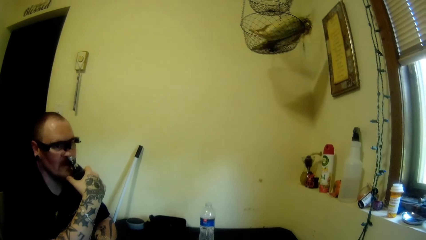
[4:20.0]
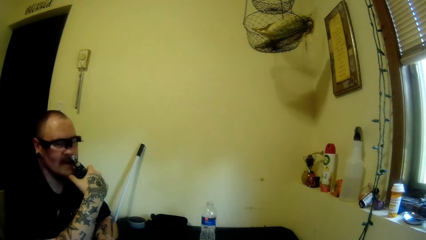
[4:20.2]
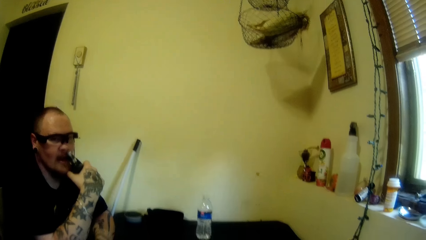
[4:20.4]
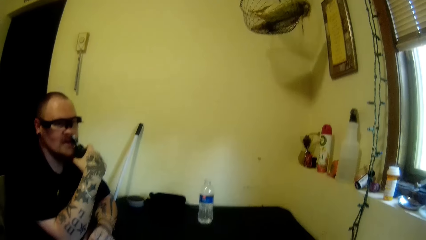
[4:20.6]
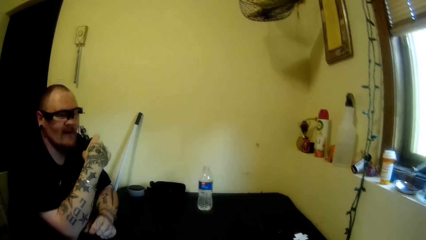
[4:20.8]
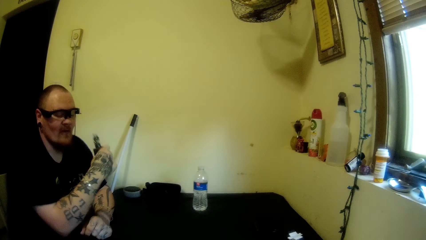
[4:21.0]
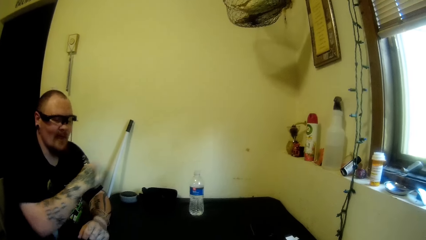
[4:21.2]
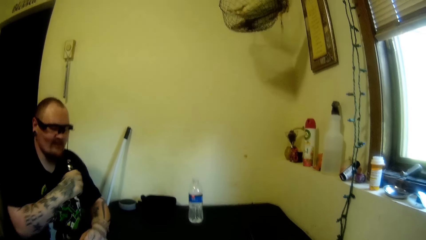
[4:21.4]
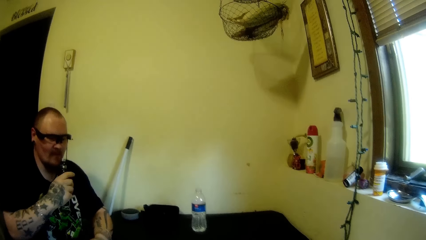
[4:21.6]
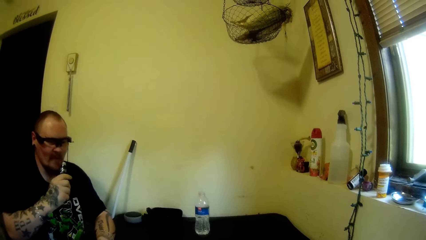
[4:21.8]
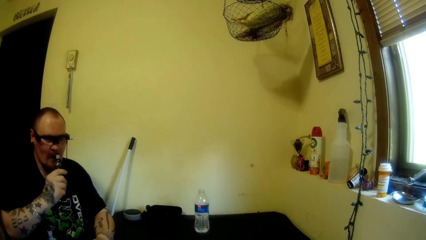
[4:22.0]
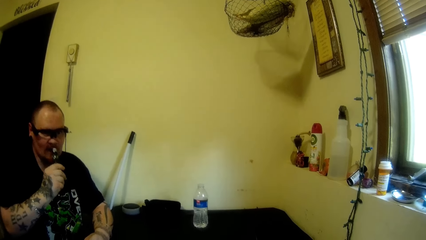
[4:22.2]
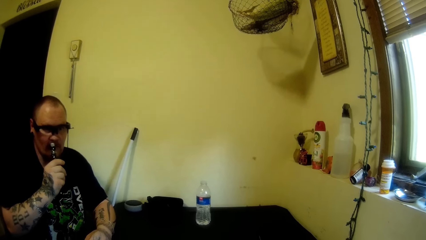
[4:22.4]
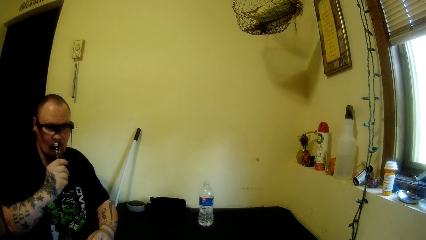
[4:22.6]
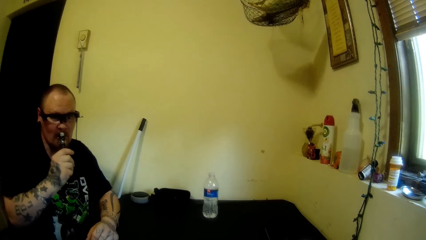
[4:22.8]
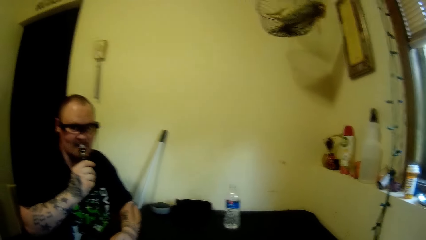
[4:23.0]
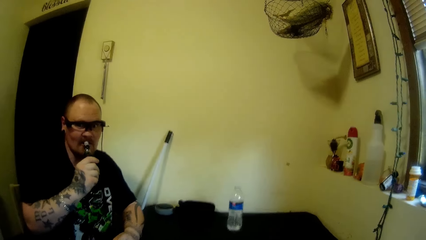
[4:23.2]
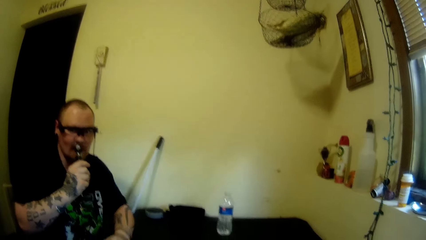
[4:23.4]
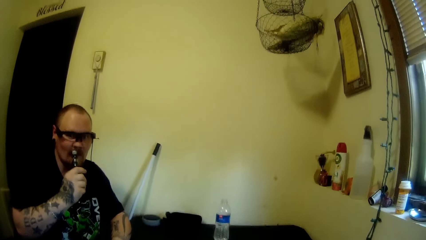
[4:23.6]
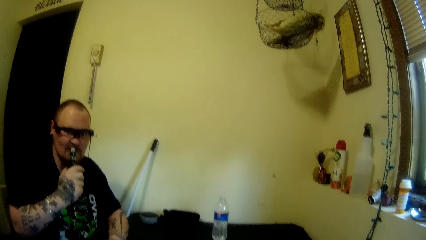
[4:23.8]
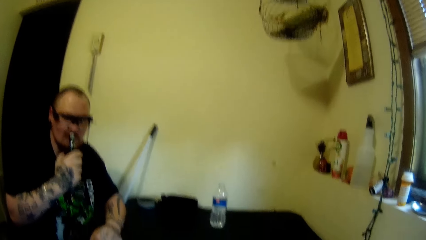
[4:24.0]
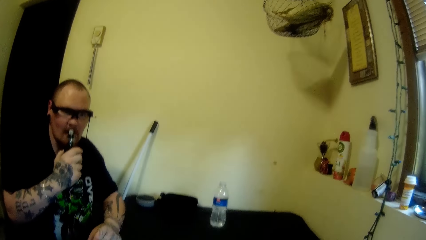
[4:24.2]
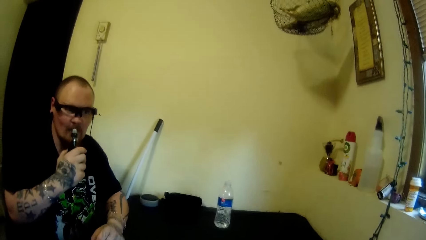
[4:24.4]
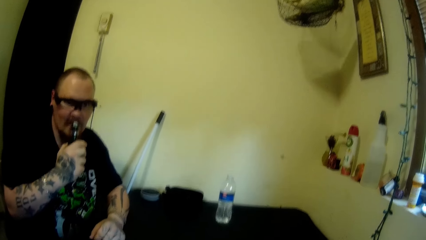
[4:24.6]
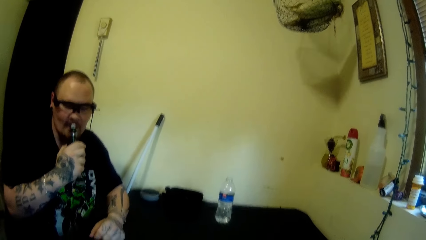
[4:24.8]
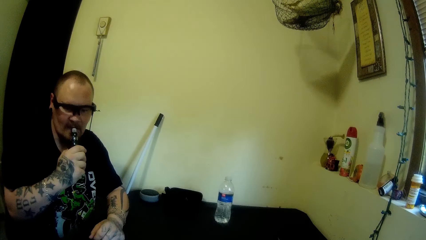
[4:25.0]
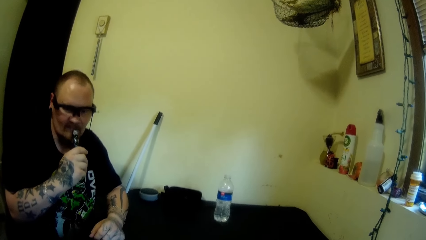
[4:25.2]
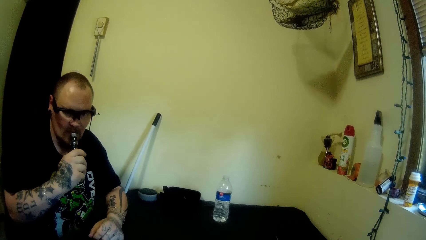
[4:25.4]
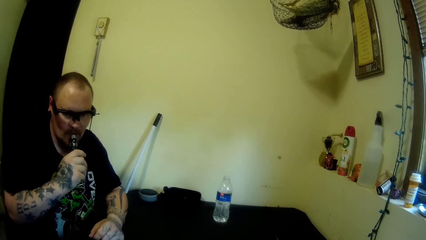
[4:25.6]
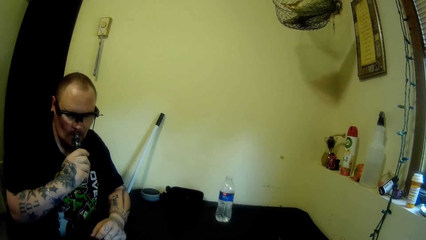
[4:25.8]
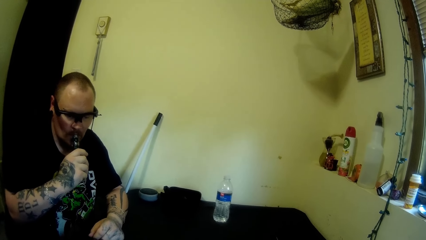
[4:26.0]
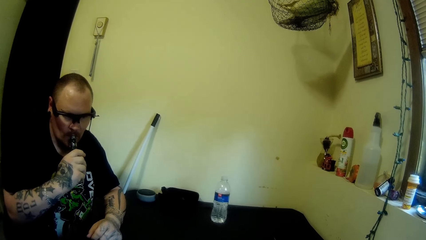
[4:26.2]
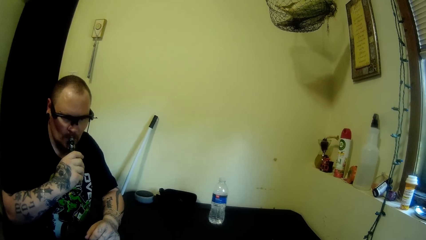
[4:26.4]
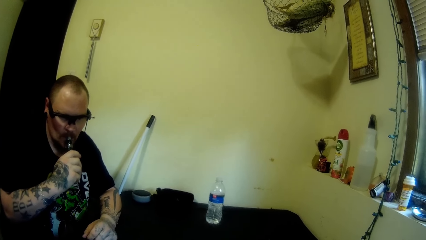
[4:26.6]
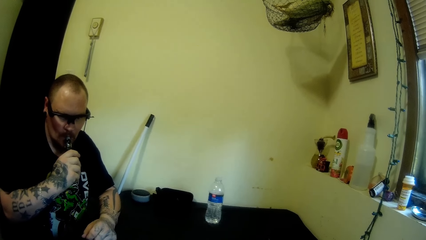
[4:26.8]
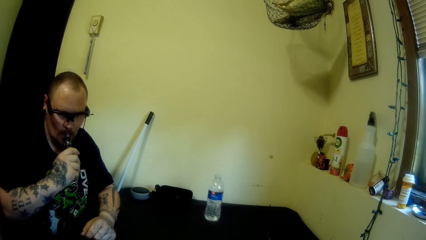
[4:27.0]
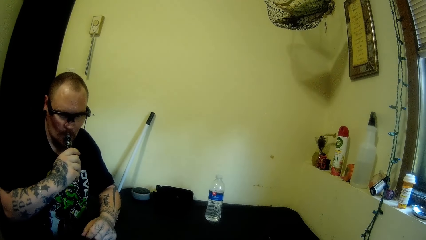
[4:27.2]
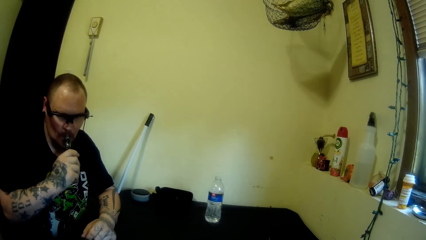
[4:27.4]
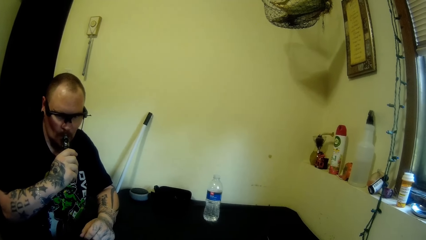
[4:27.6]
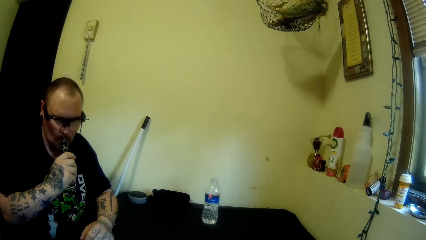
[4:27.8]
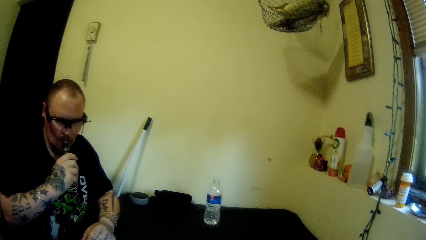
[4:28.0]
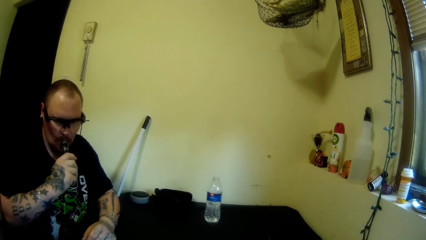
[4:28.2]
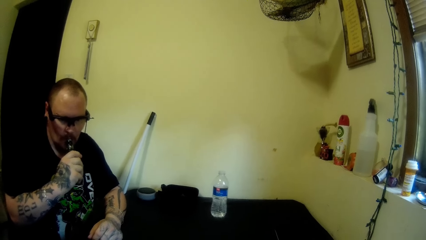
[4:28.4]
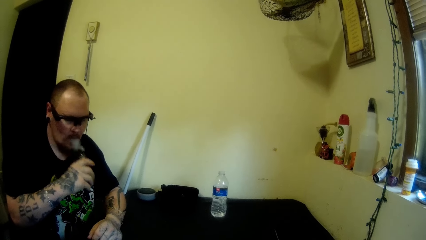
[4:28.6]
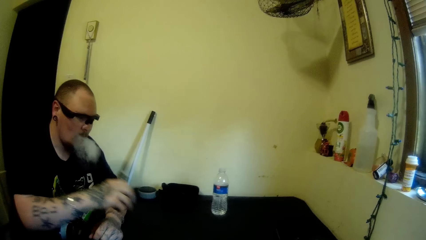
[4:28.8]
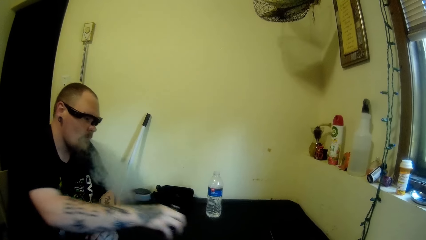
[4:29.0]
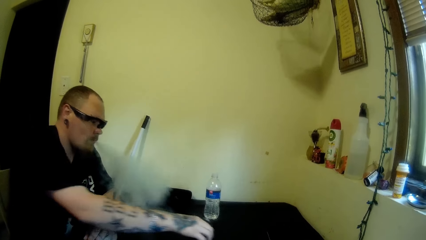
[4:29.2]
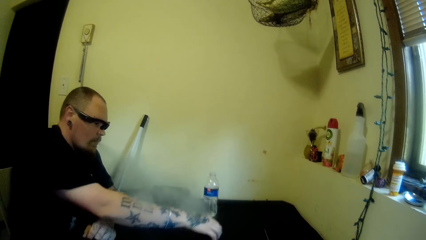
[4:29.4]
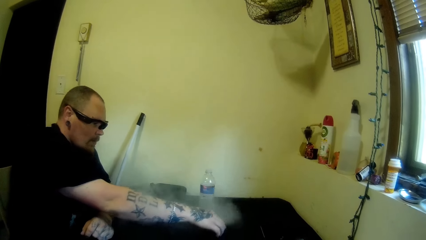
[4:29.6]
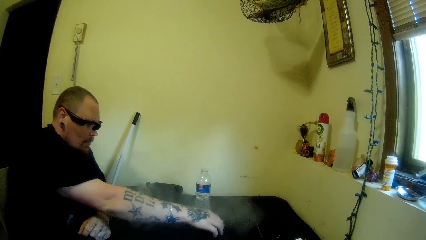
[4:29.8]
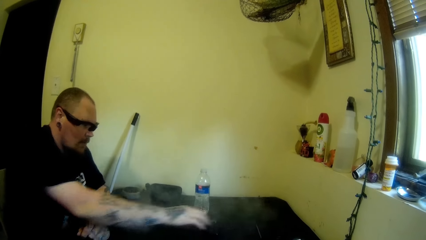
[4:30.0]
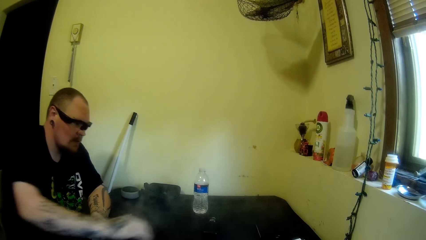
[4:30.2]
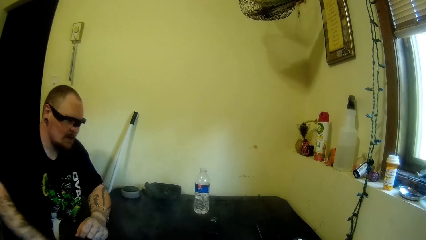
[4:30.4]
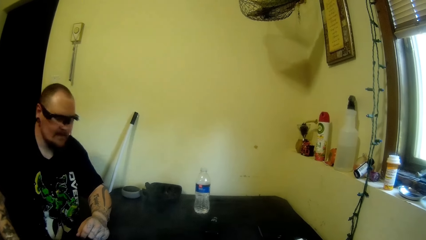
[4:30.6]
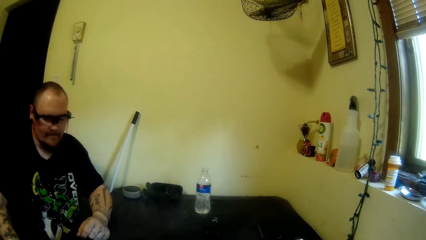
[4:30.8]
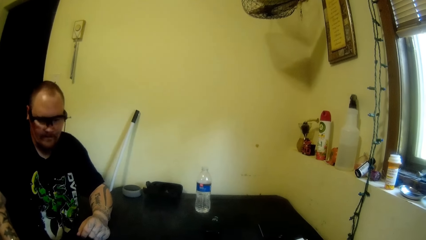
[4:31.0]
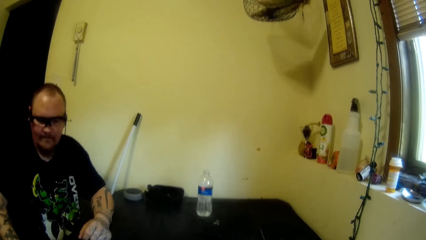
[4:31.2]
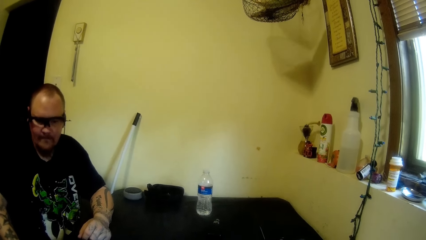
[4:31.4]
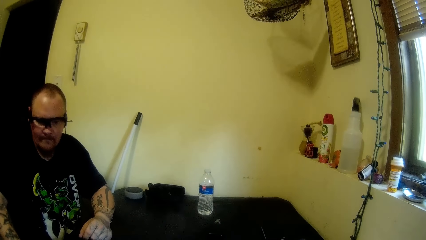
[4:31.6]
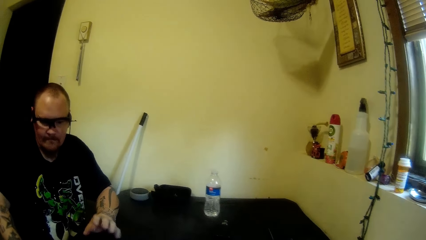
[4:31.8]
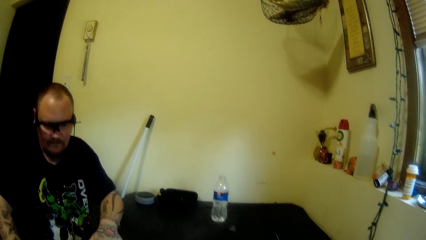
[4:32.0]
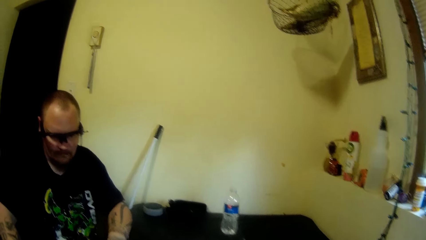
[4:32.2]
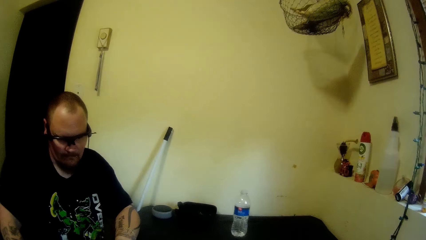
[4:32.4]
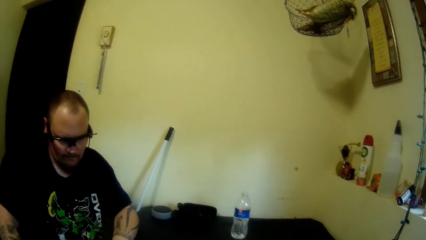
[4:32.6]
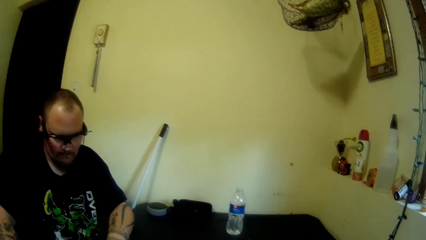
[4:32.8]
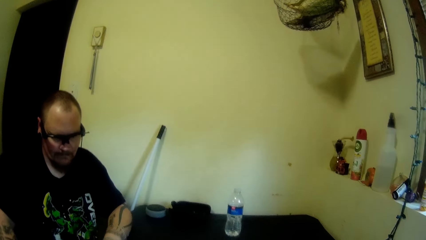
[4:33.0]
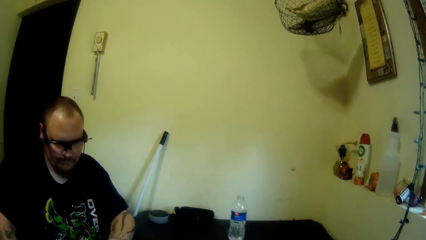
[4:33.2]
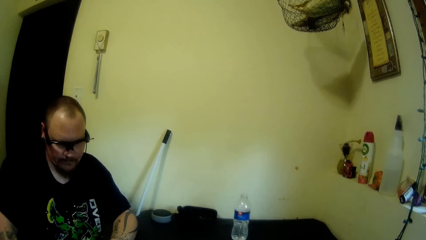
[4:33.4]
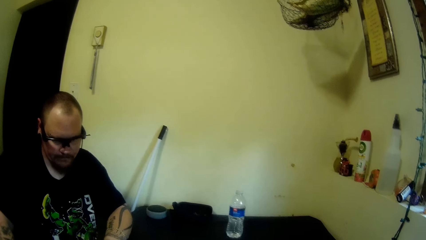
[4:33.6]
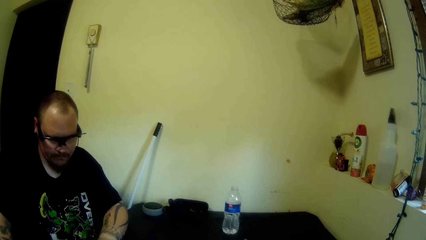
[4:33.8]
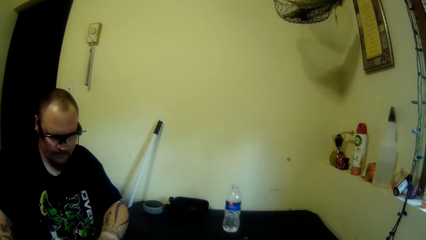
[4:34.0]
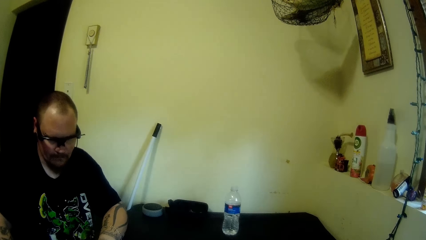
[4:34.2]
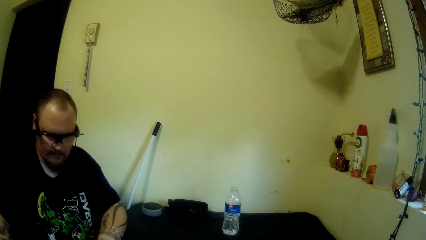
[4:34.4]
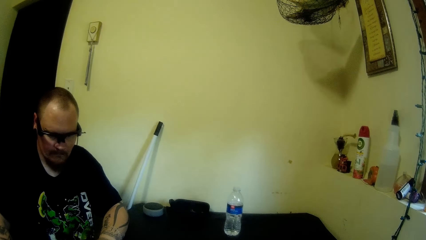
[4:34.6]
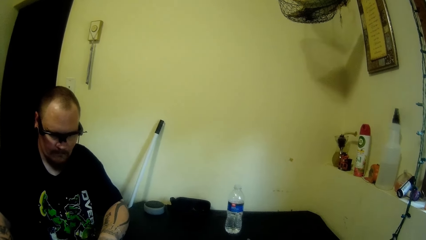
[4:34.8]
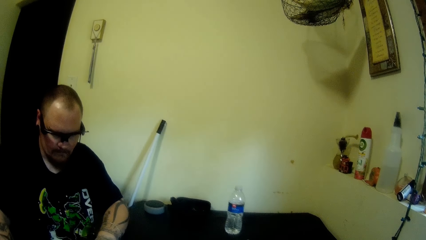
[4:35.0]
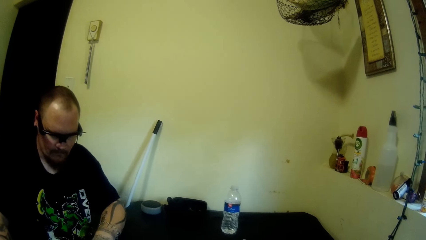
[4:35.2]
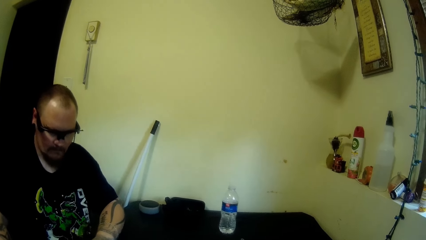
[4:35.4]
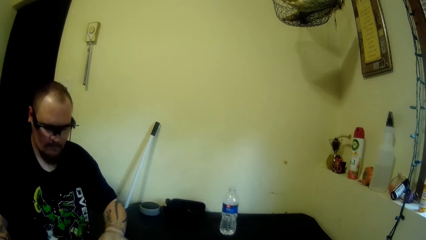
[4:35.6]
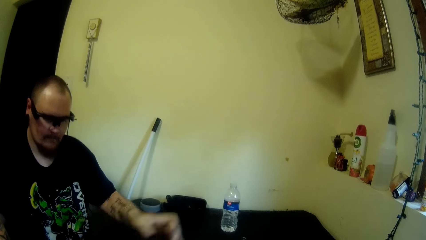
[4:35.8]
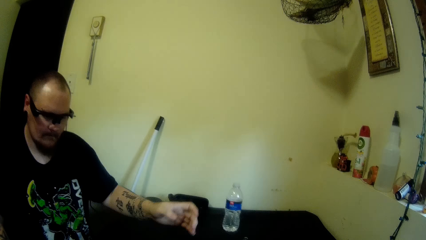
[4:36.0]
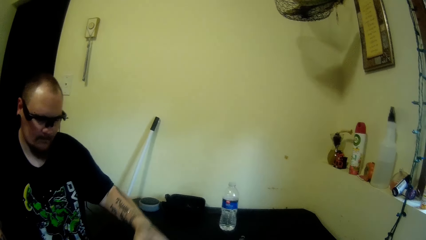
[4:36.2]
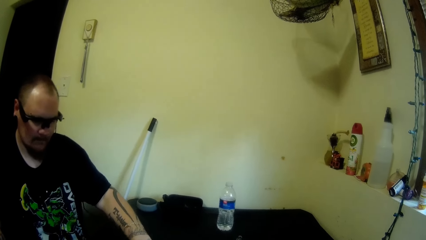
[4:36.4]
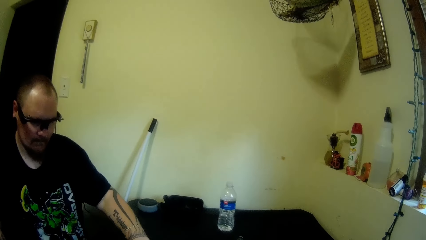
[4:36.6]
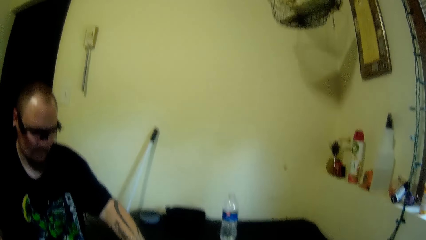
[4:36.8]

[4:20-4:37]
The camera wearer holds a vape. They smoke the vape. The man smokes the vape. The camera wearer puts the vape on the table. The man drops the vape on the table. The camera wearer places a hand on the table.
